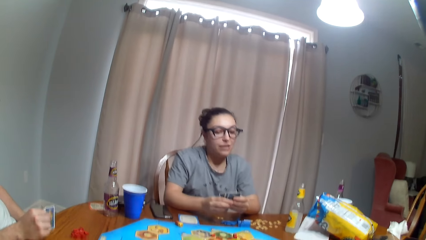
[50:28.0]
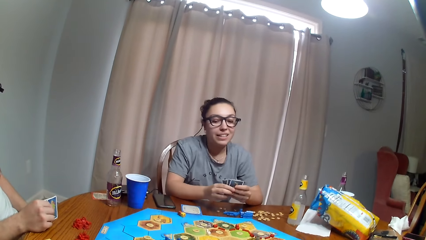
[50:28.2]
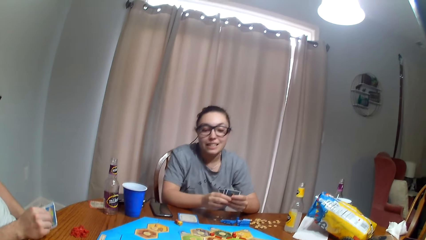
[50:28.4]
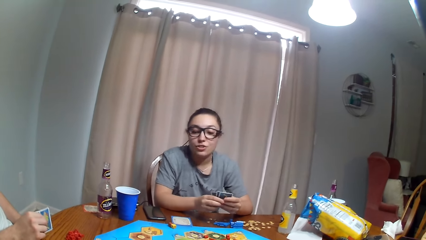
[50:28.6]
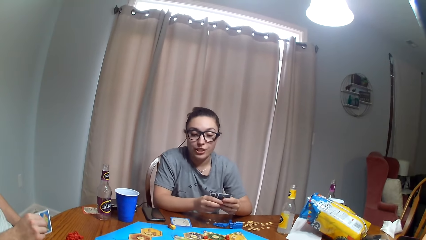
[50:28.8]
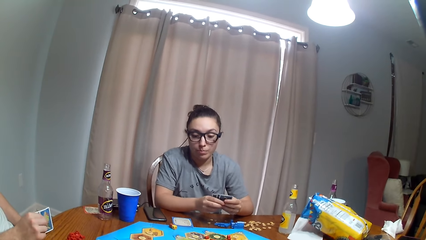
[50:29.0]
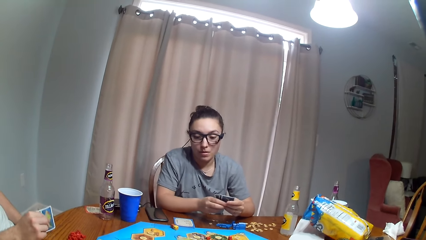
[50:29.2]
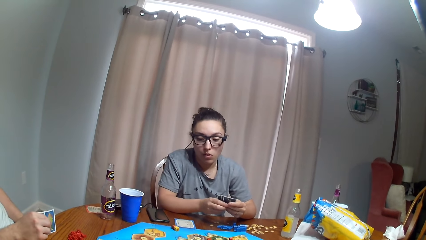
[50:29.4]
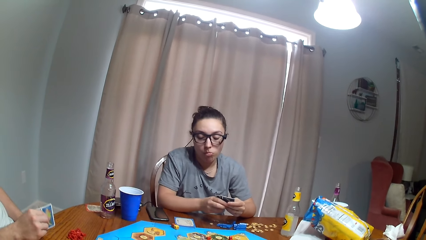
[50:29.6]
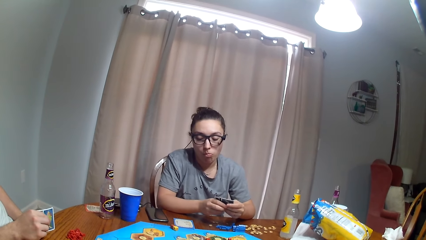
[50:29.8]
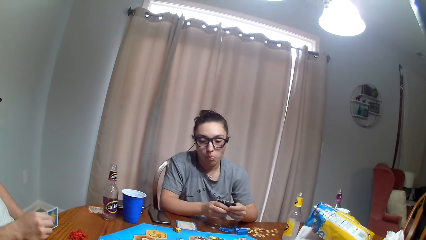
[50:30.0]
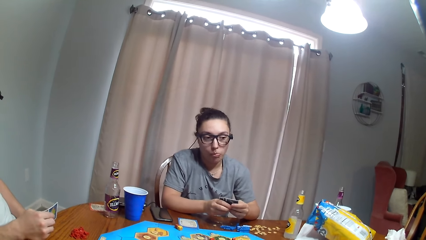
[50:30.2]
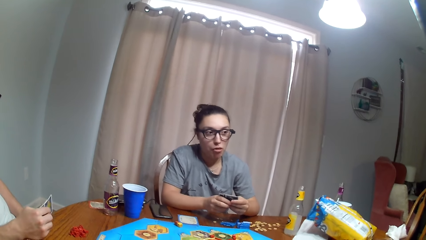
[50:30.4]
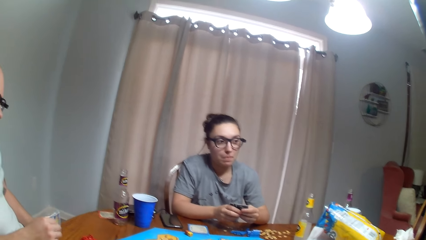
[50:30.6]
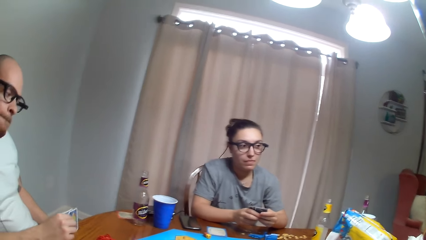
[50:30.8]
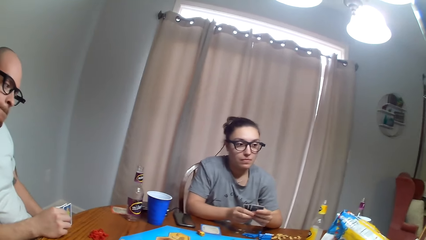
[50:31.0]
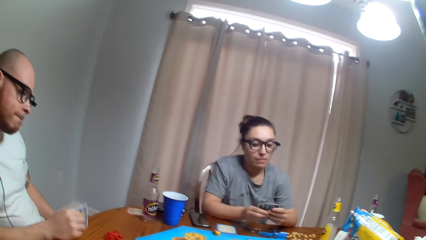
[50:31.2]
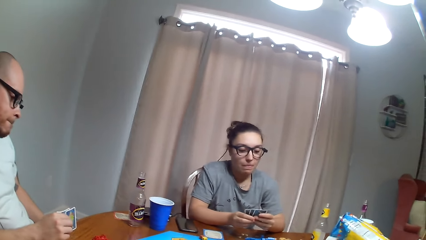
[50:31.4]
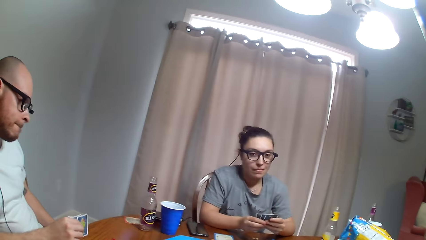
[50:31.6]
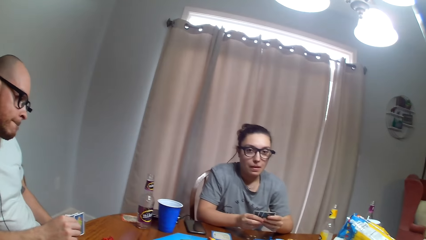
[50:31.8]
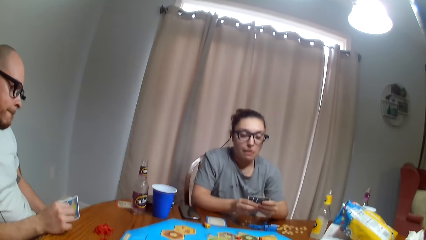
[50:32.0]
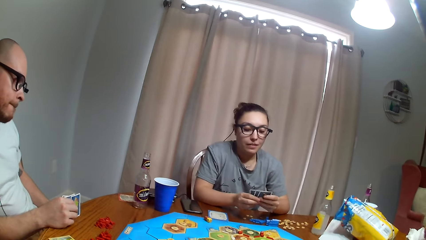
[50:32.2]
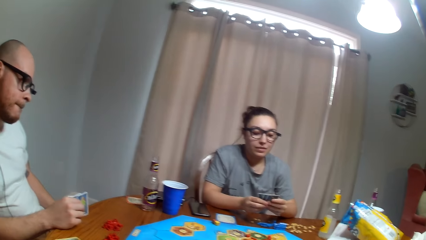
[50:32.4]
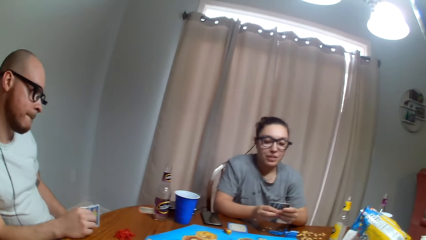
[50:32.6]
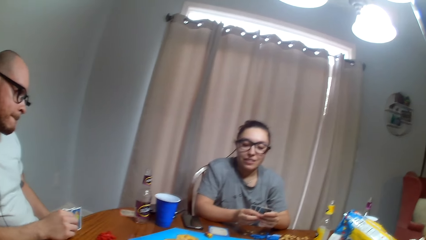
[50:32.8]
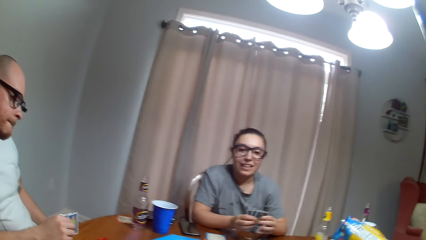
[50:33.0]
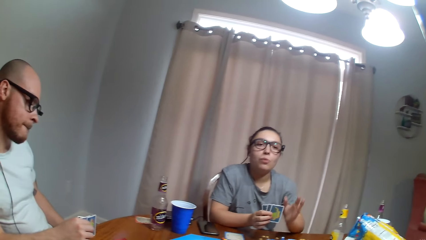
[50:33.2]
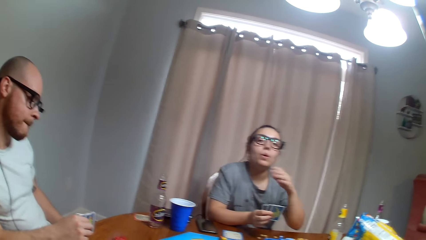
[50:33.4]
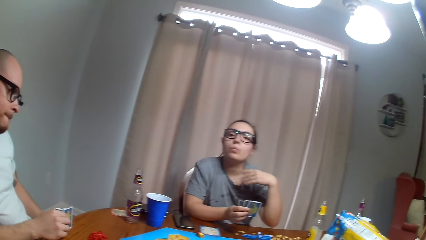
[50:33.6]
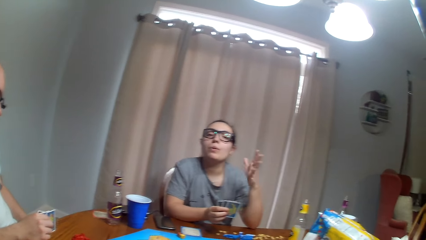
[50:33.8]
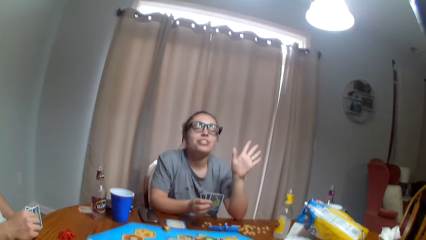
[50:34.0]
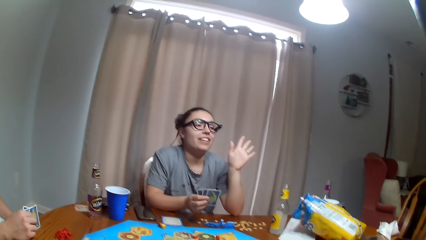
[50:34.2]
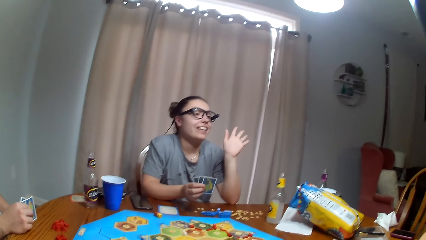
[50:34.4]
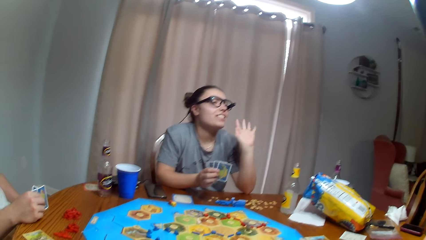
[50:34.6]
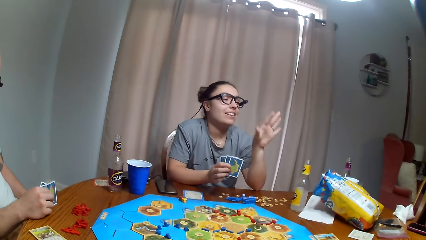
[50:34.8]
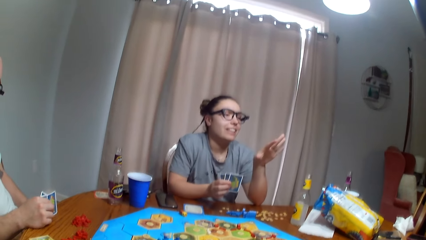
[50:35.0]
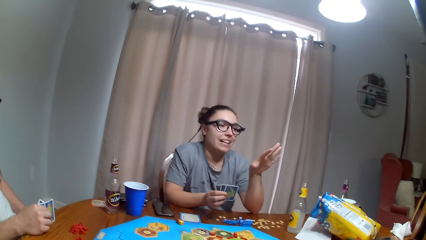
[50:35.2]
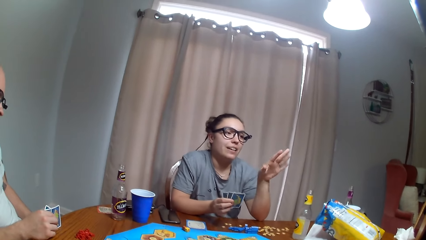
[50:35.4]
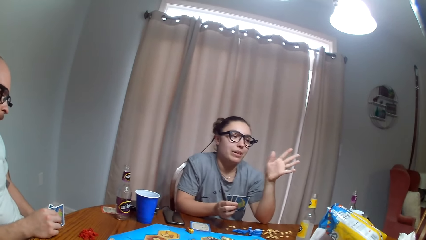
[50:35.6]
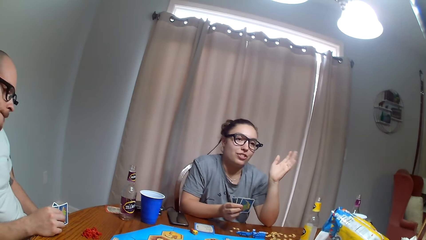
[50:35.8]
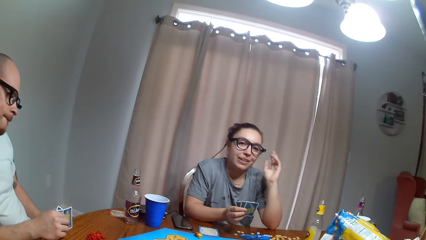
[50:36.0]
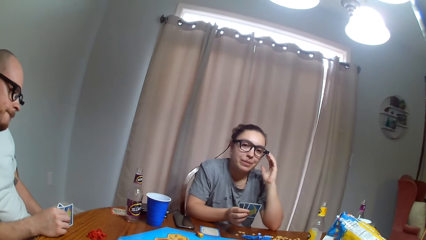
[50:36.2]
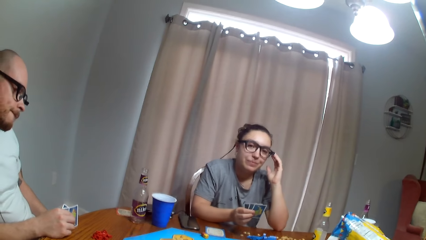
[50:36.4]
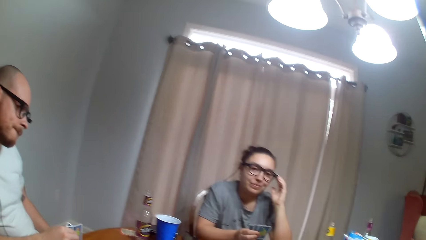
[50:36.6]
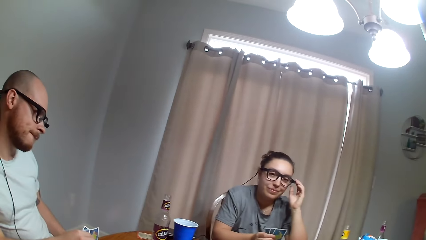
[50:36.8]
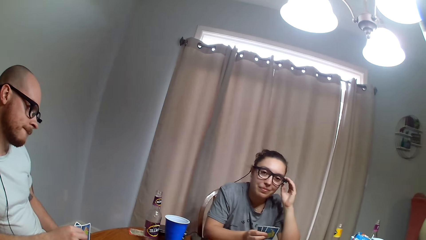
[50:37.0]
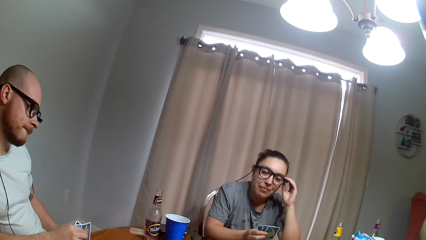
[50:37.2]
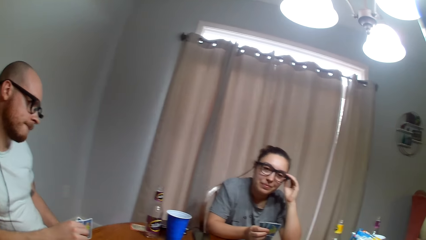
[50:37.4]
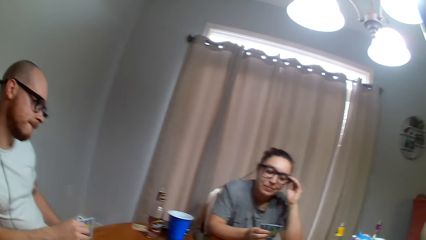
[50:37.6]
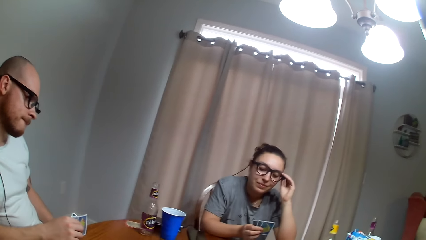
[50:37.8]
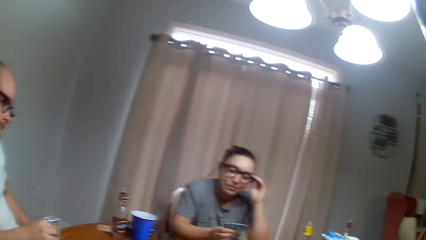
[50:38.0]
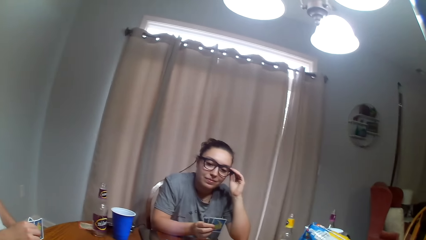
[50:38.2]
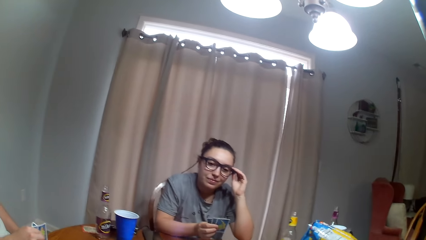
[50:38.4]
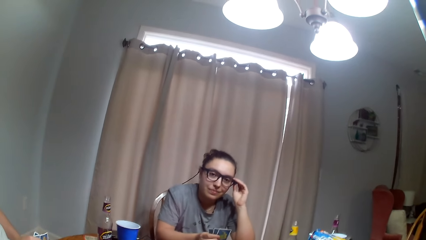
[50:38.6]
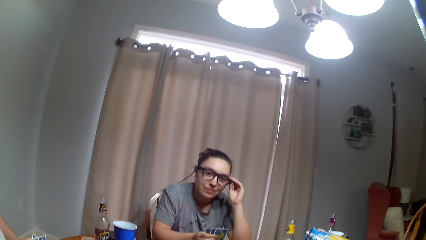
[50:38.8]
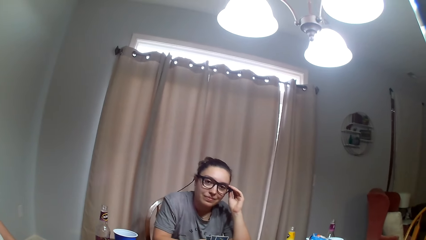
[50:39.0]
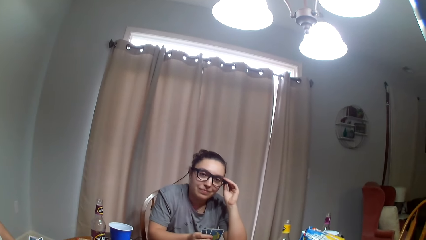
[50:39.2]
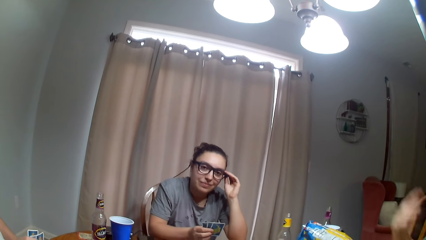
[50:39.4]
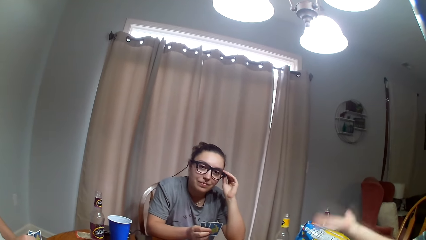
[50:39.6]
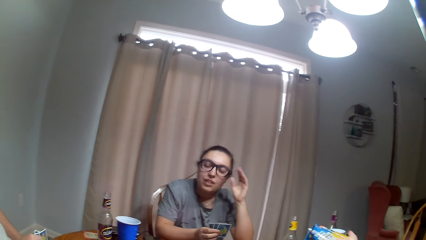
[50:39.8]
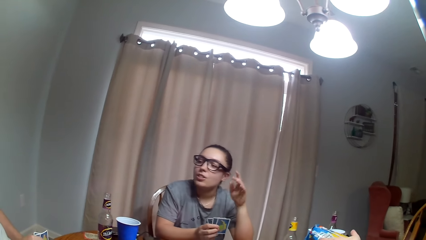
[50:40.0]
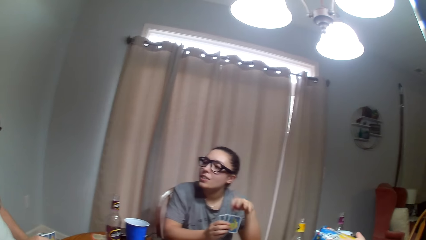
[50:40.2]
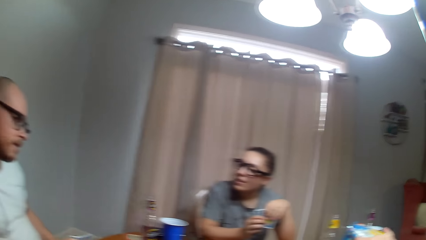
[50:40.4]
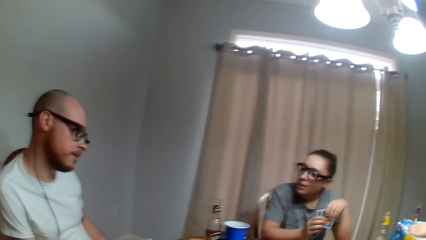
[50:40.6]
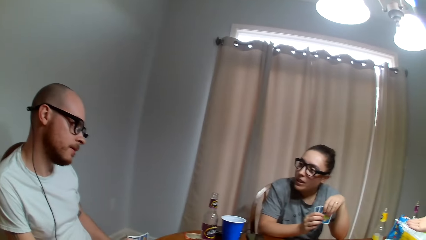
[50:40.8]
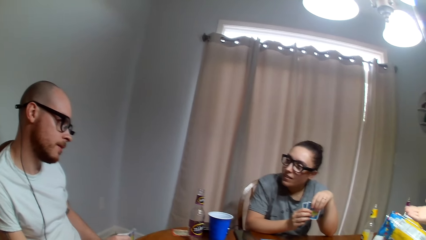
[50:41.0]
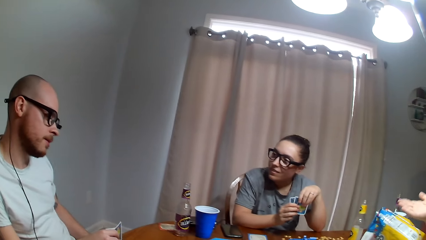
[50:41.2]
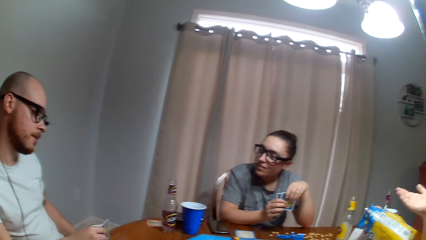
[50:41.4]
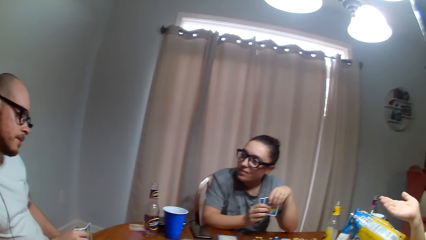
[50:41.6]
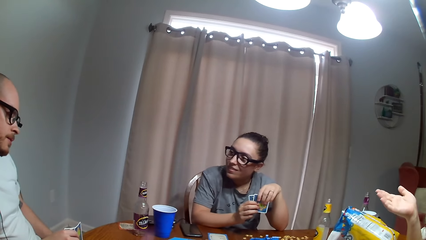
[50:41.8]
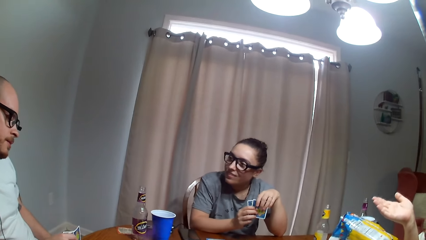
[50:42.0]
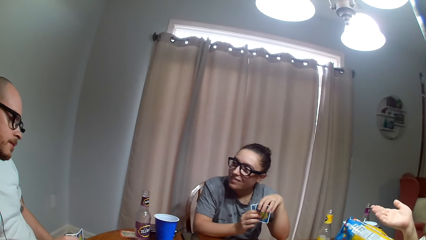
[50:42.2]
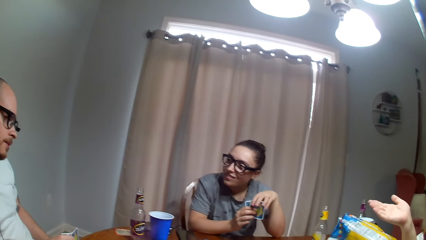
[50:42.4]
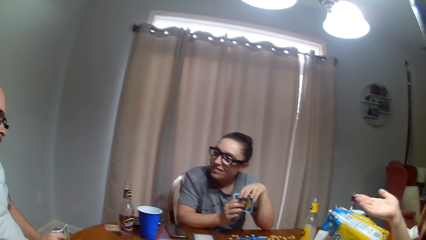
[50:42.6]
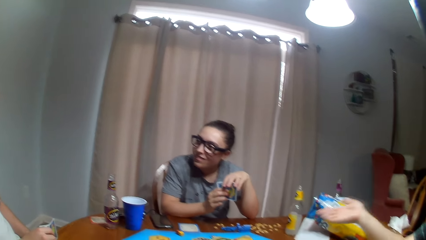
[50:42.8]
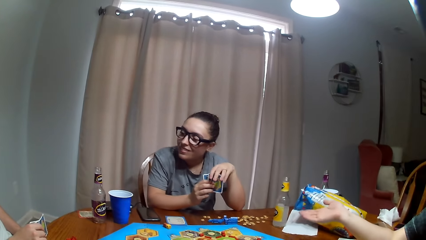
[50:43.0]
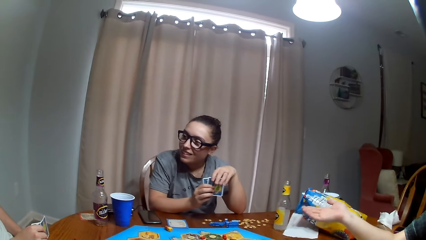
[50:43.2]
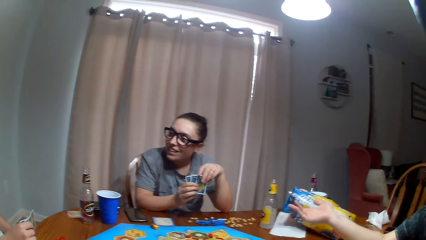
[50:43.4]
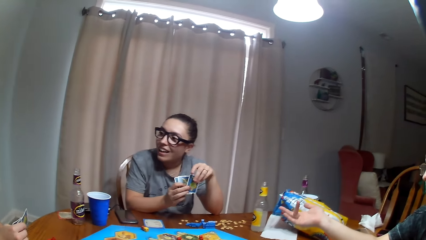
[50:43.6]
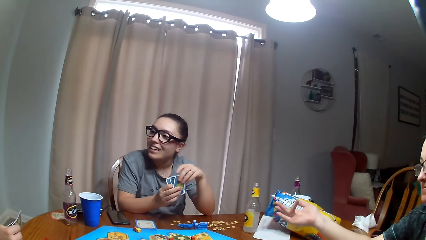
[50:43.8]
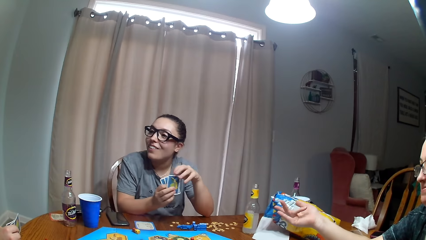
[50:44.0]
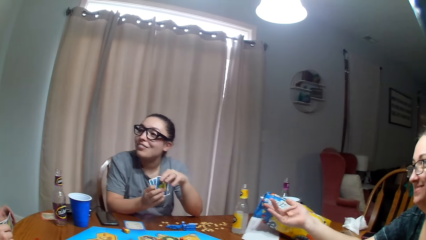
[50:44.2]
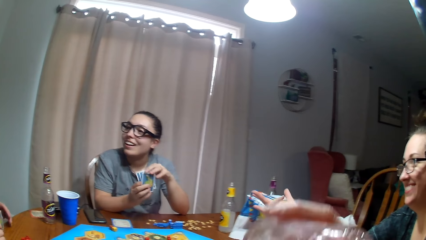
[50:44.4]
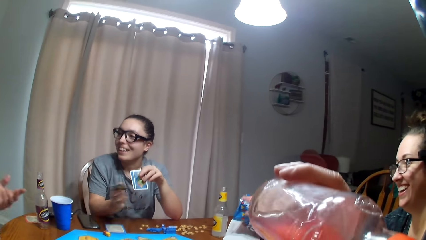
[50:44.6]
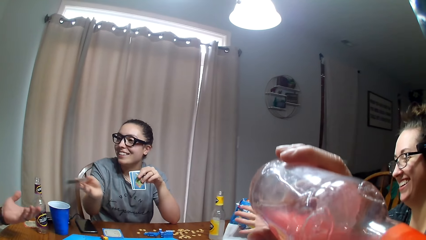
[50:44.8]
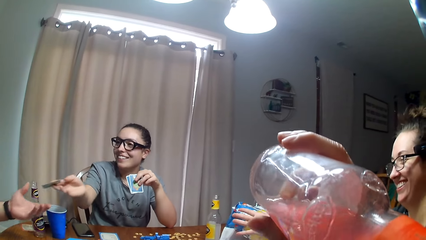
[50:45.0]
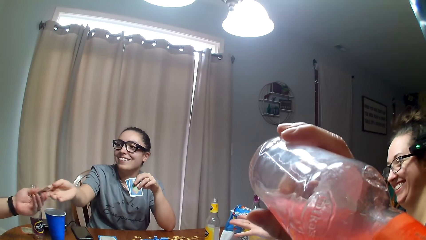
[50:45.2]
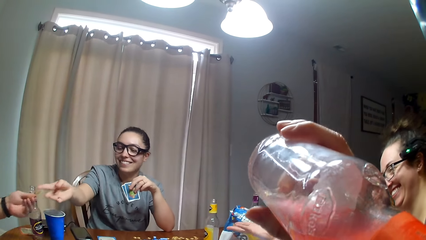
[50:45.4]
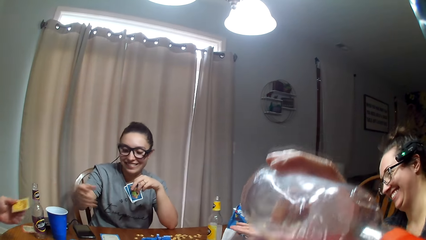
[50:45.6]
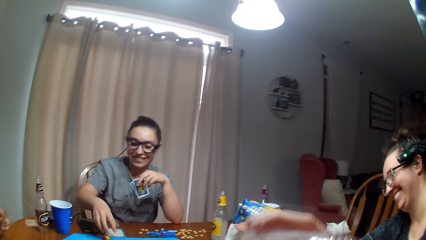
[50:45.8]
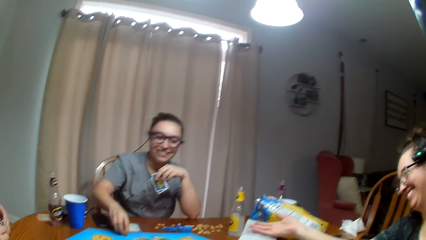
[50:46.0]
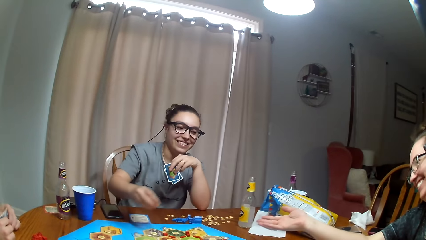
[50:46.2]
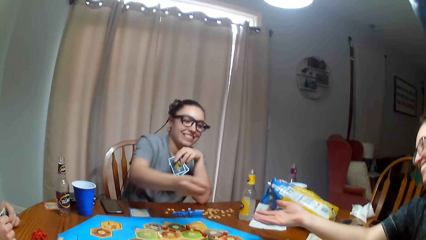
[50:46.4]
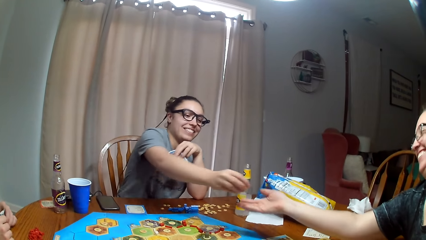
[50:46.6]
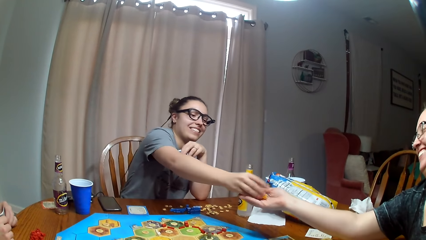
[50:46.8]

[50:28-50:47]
A woman holds the cards with both hands and moves the cards in her hands. A man hits the cards against the table. The camera wearer looks around the room. The woman gestures her hand and moves the hand. The woman touches the glasses, holds her glasses, and pulls her hand off the glasses. The woman interacts with the man. The woman holds the cards with both hands. Another woman moves the hand and gestures her hand. The first woman fidgets. The camera wearer drinks water or alcohol from the bottle. The first woman hands the man a card.
